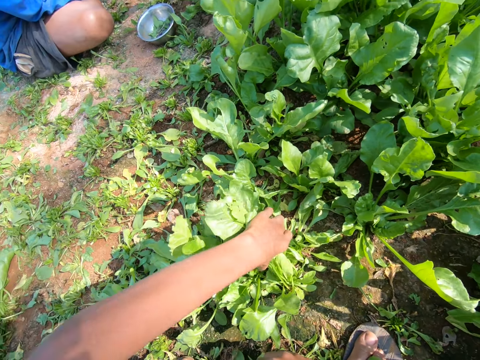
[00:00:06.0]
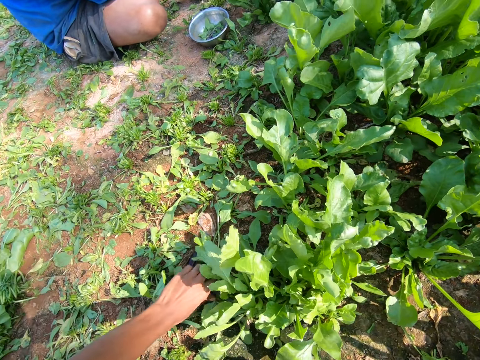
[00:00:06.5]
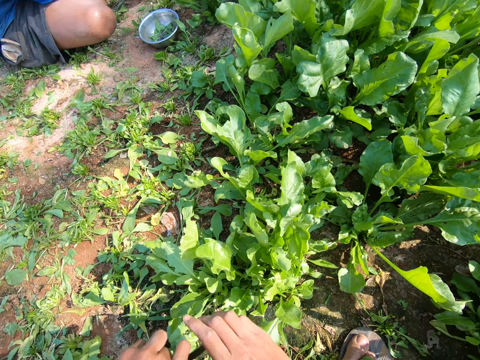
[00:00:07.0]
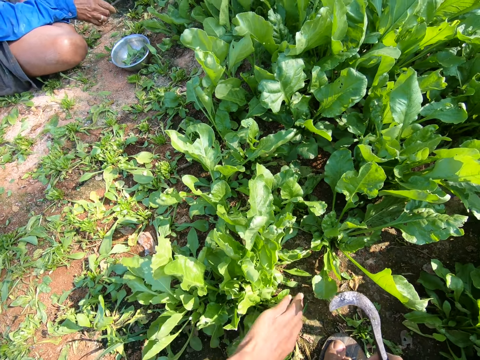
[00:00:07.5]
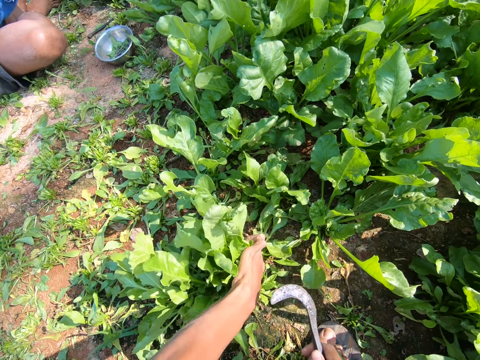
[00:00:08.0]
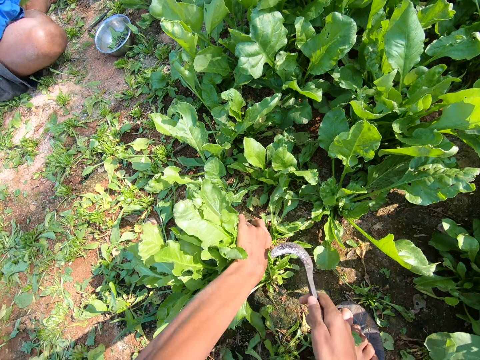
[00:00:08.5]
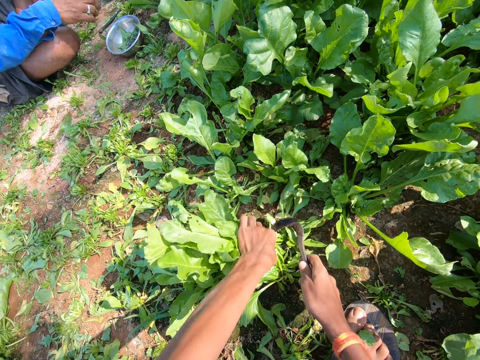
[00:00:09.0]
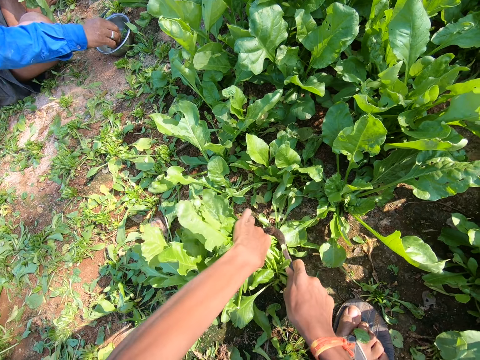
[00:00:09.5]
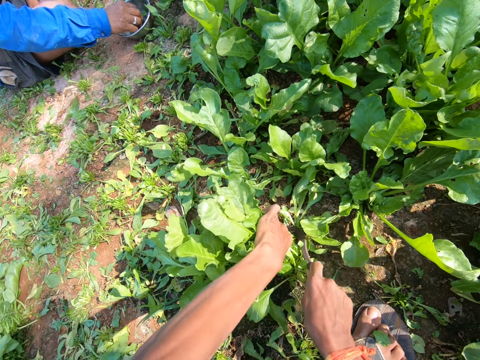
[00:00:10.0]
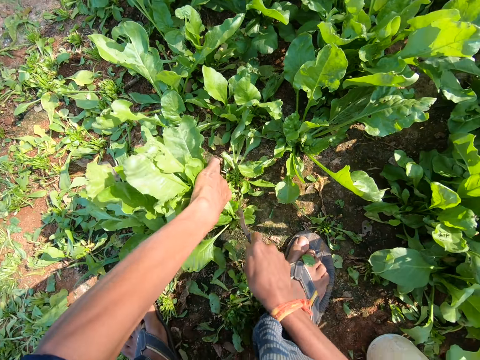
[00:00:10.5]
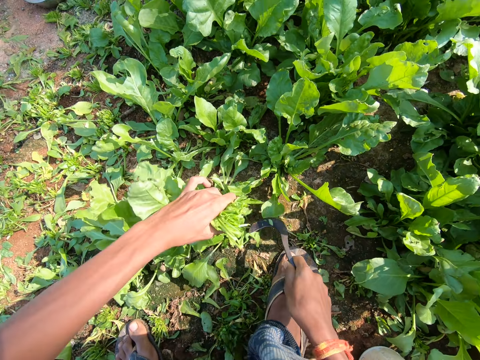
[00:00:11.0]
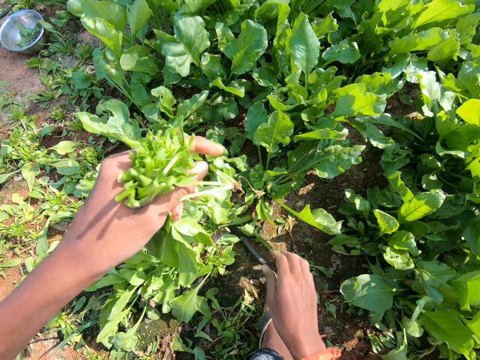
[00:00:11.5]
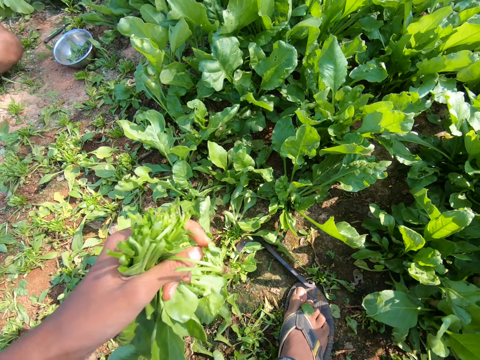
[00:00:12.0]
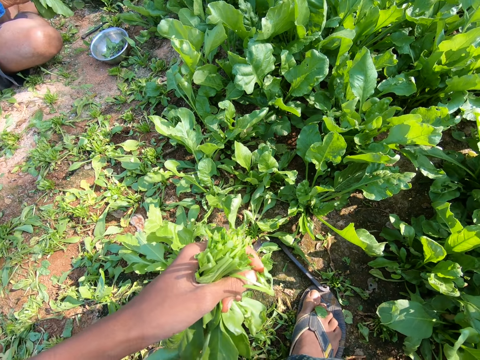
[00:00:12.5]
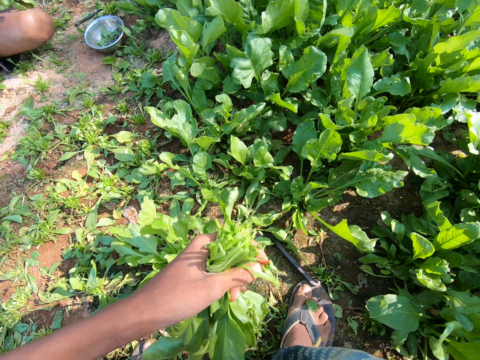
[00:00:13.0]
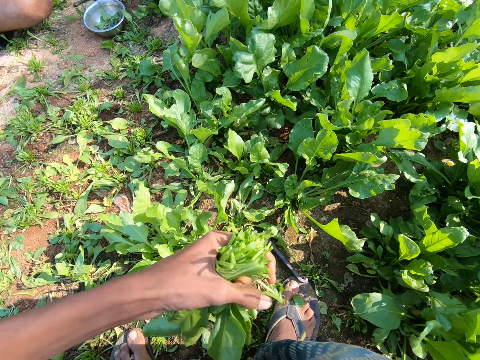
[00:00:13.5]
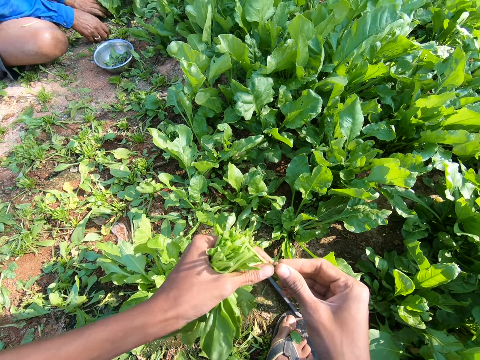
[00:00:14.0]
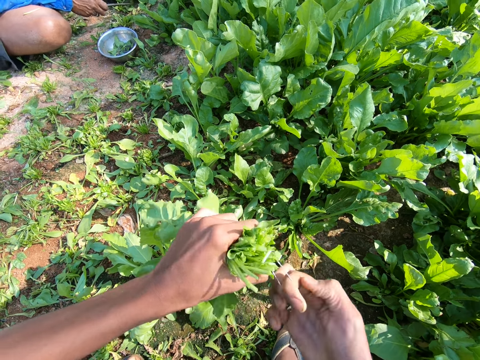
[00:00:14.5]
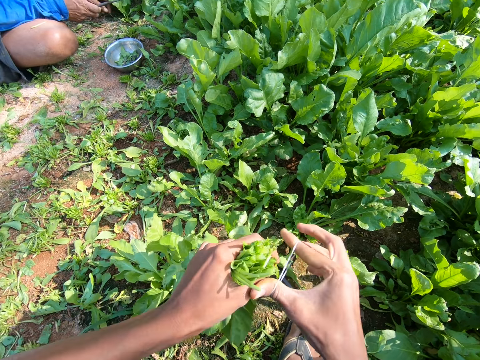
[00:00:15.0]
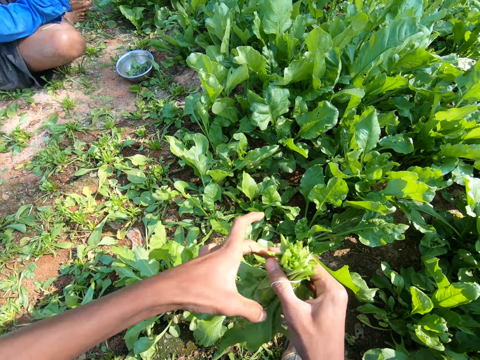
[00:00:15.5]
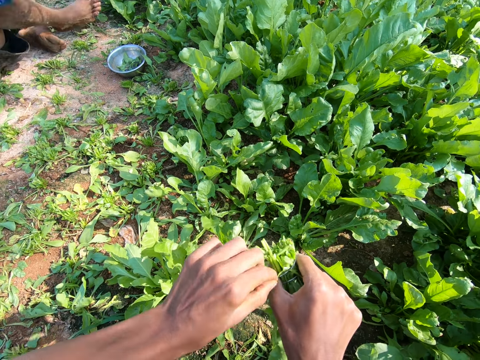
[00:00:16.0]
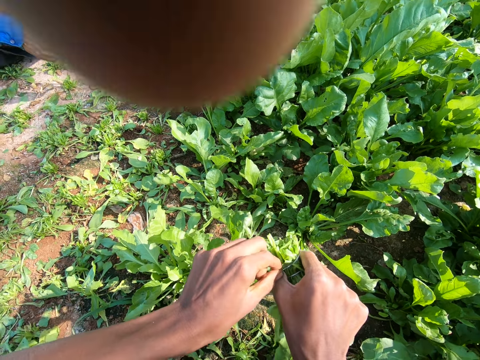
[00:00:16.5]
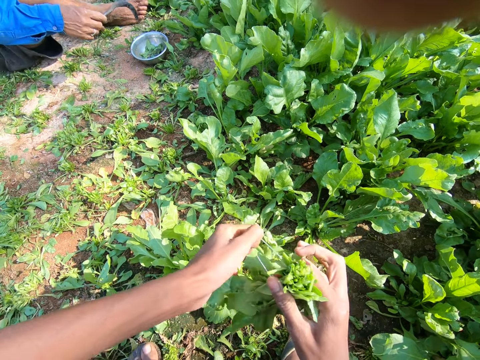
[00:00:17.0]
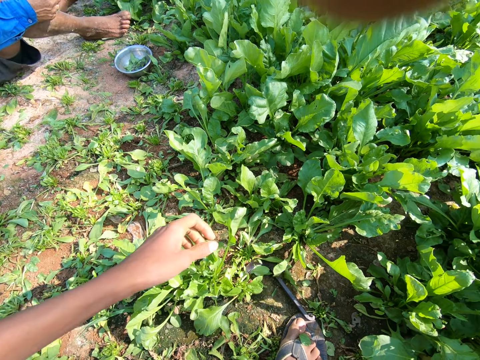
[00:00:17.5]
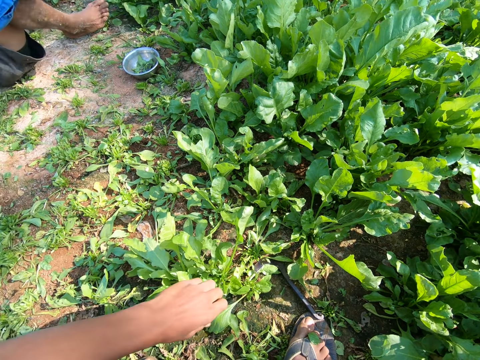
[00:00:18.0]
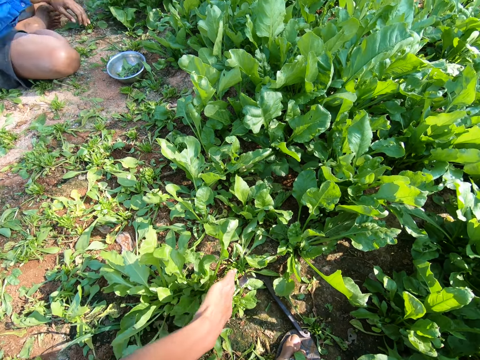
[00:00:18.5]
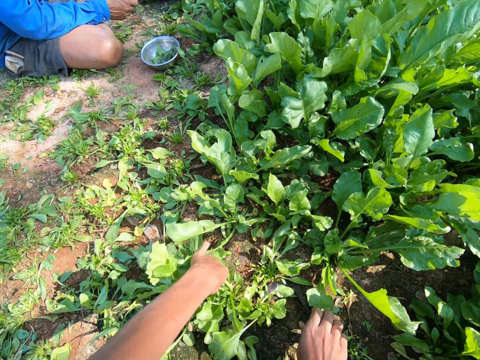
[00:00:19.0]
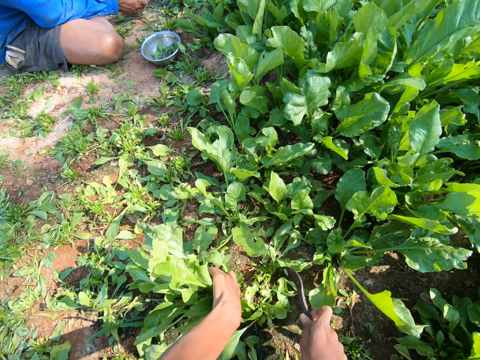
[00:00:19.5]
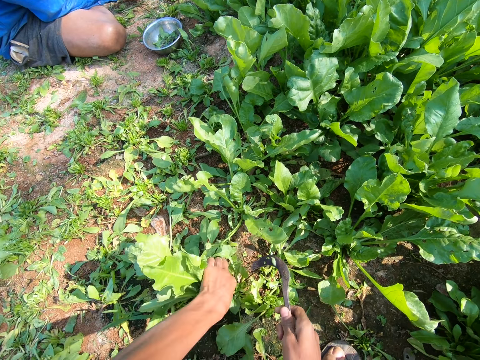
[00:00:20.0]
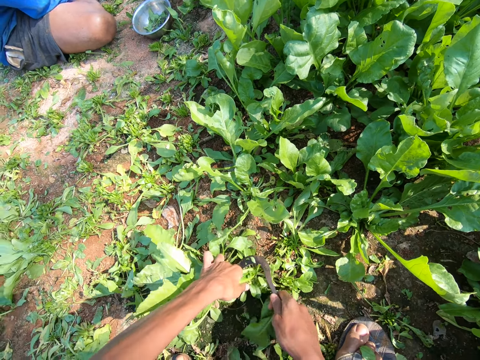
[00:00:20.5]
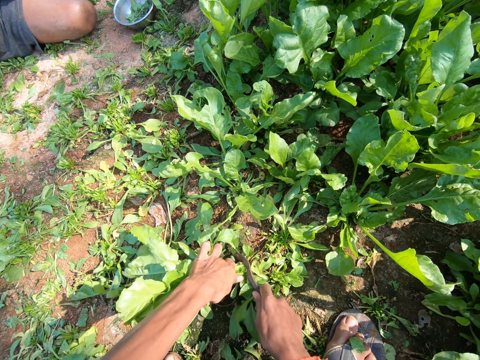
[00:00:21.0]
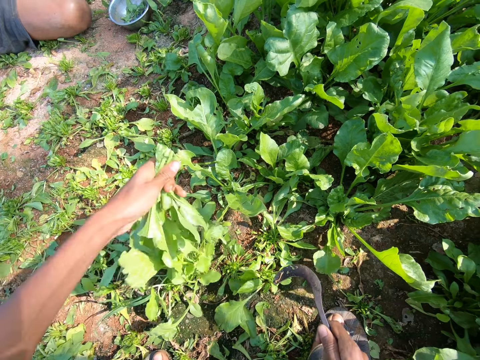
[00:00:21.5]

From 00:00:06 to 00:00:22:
The camera wearer moves the left hand. They pick up a sickle tool. They move both hands and pull the spinach. They move the sickle tool and cut the spinach with the sickle tool. They lift the spinach, move the sickle tool, and place the sickle tool down. They lift the spinach and look around. They move the right hand and adjust the rubber band. They tie the spinach with the rubber band. They transfer the spinach to the right hand. They tie the spinach with the rubber band. They place the spinach down and look at the spinach. They pull the spinach, lift the sickle tool, pull the spinach, and cut the spinach with the sickle tool.

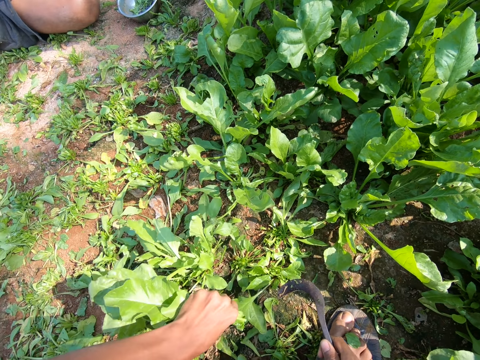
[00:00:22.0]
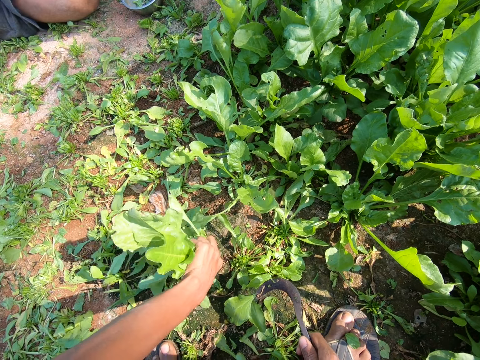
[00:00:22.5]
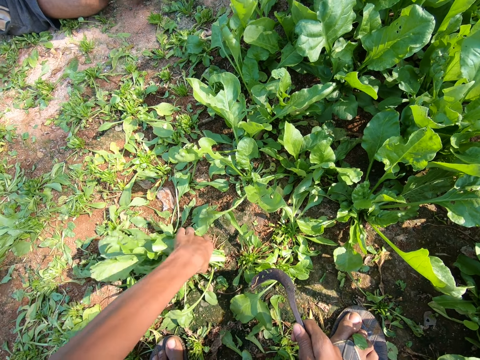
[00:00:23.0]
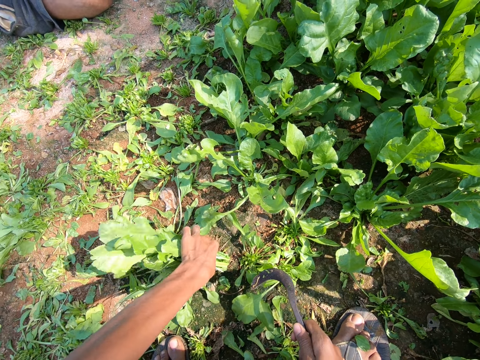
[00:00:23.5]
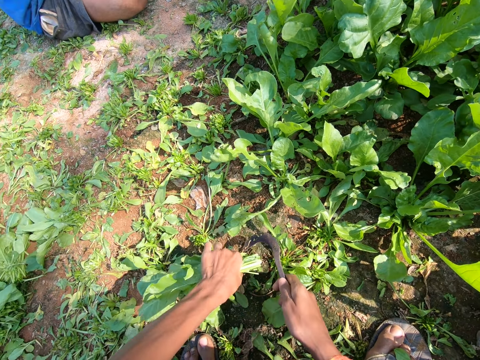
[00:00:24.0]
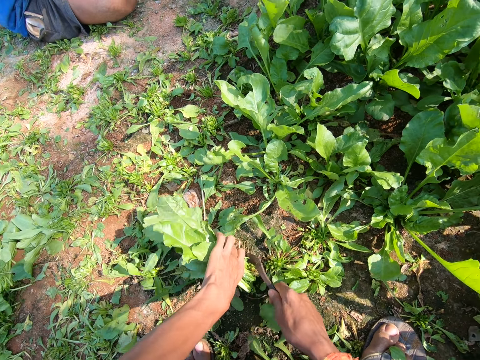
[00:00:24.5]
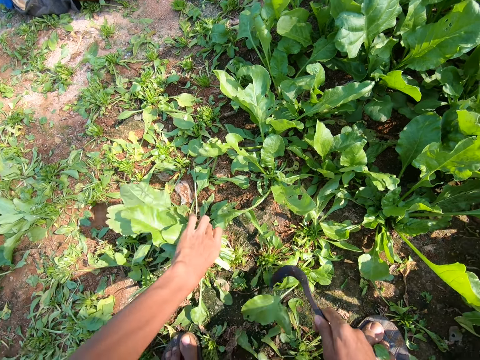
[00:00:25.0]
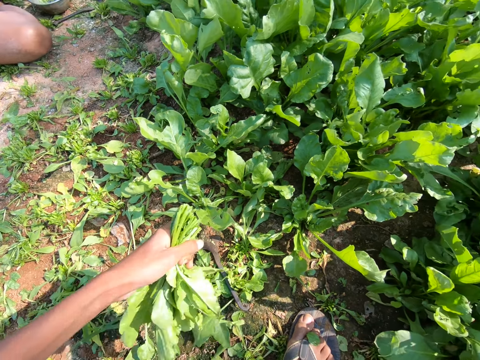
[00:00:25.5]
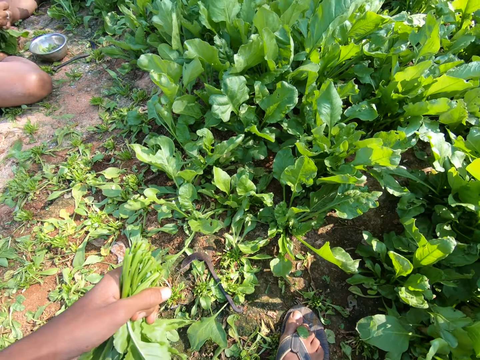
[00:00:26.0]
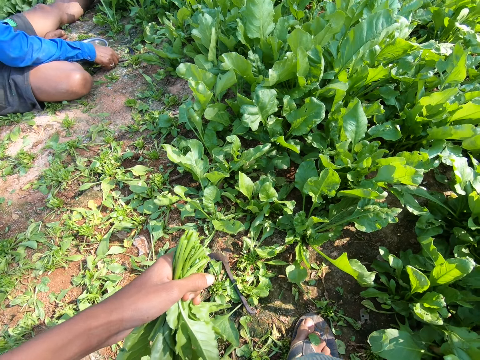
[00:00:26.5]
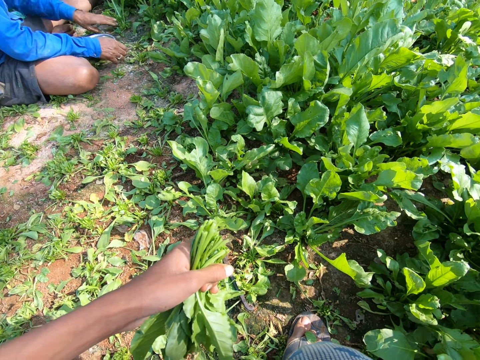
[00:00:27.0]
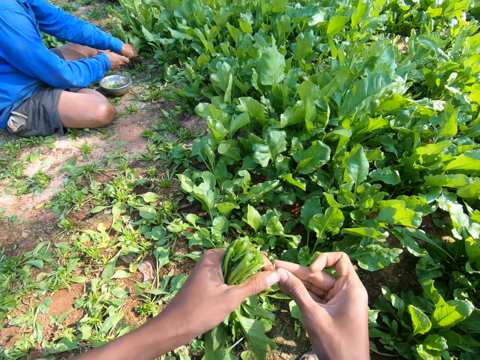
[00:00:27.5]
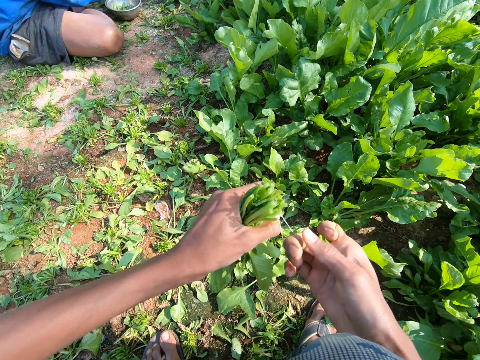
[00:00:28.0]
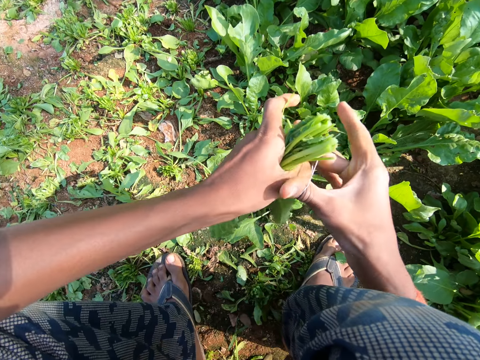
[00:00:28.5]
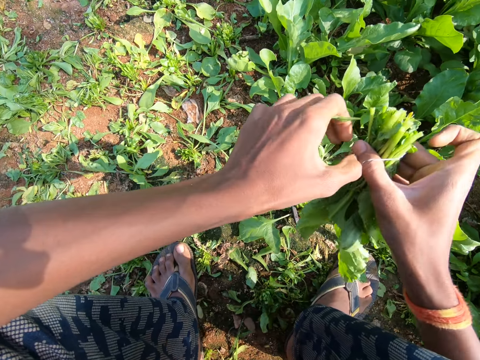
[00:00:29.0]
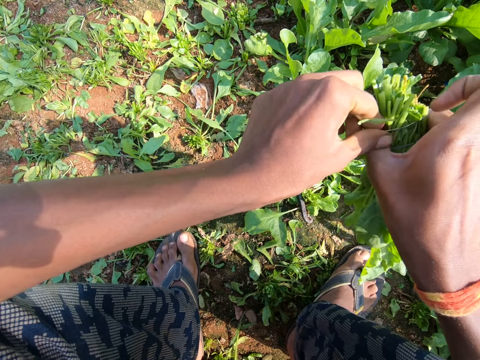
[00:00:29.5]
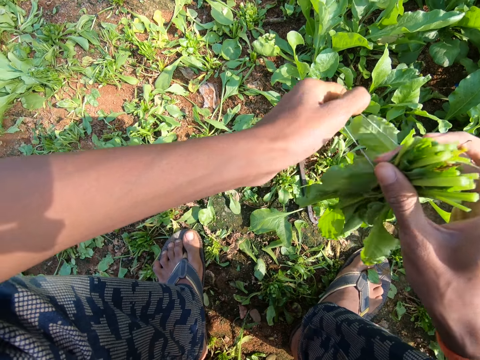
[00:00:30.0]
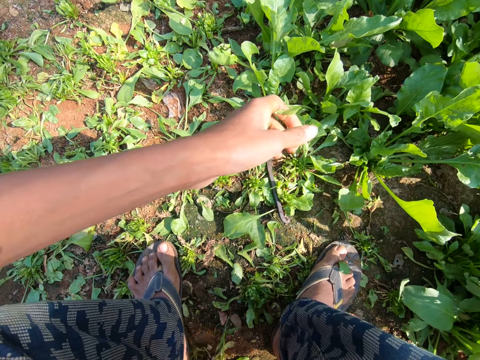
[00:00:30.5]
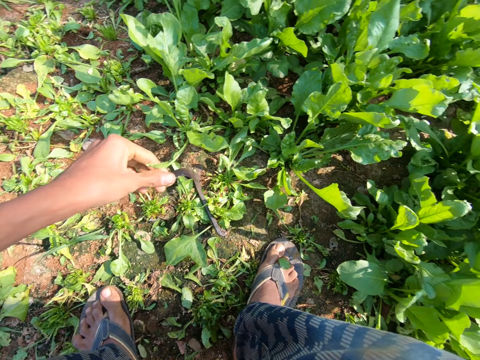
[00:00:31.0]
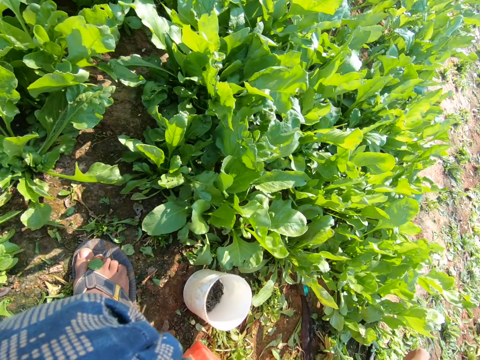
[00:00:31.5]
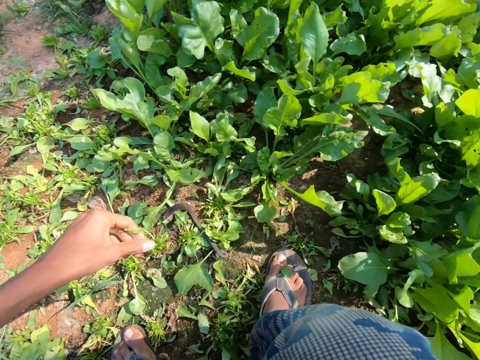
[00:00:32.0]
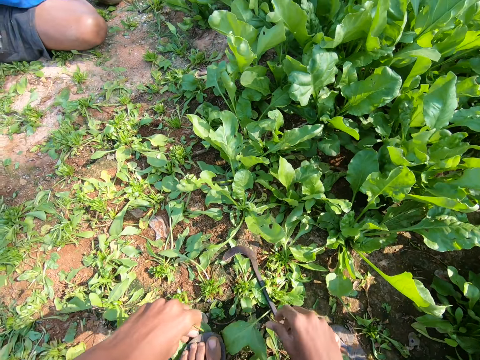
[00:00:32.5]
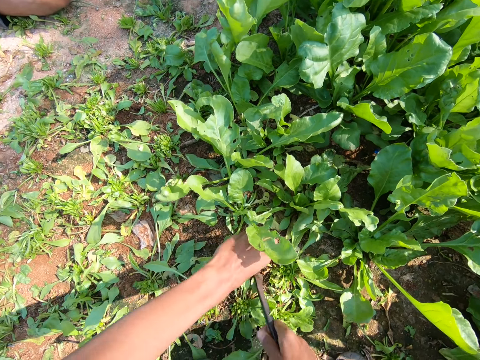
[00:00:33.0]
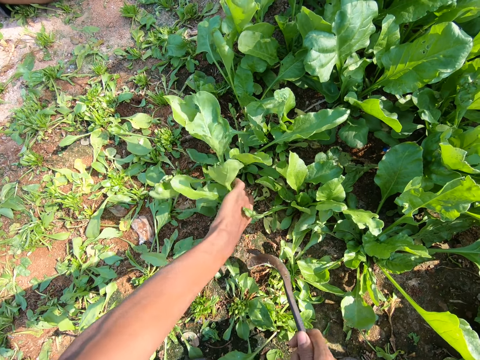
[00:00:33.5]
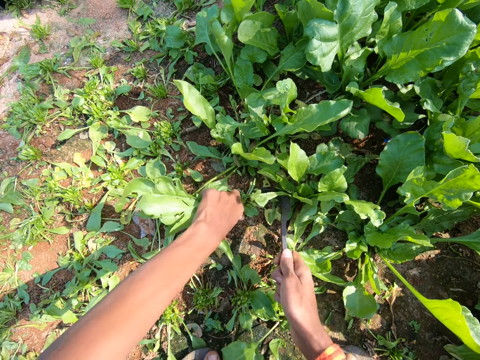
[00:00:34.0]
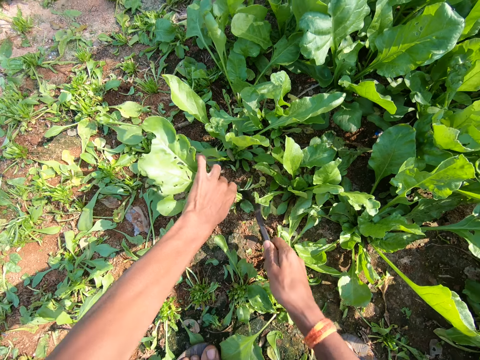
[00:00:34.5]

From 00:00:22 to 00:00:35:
The camera wearer lifts the spinach. They move the left hand and pull the spinach. They move the sickle tool and cut the spinach with the sickle tool. They drop the sickle tool and lift the spinach. A man picks up a sickle tool and pulls the spinach. The camera wearer moves the right hand and expands the rubber band. They transfer the spinach to the right hand and tie the spinach with the rubber band. They dialogue with the man. They drop the spinach and look around. They move both hands and pick up the sickle tool. They pull the spinach, move the sickle tool, pull the spinach, and cut the spinach with the sickle tool.
